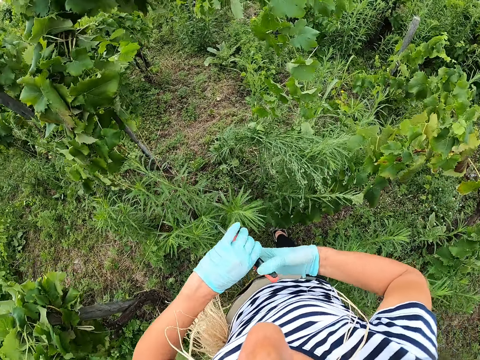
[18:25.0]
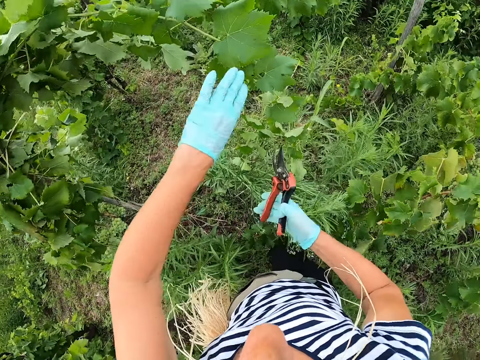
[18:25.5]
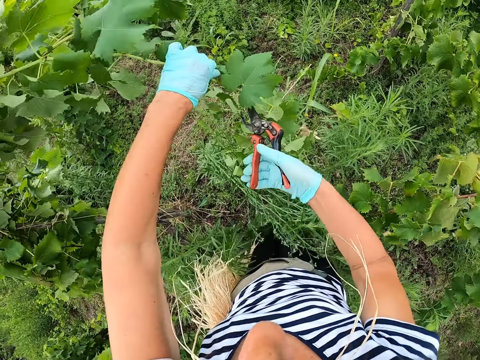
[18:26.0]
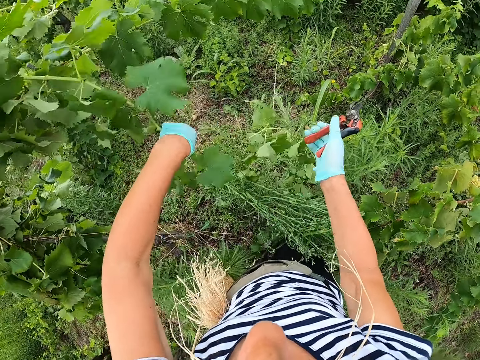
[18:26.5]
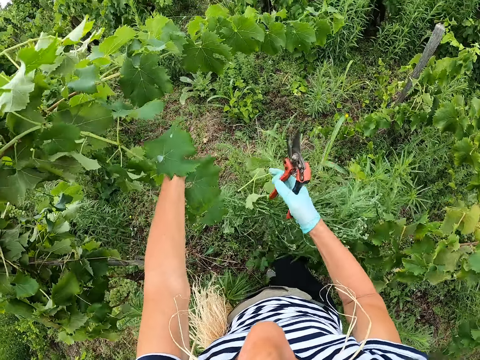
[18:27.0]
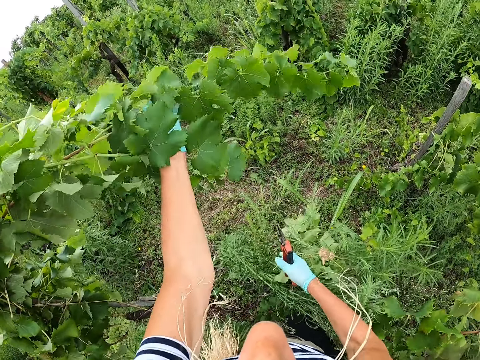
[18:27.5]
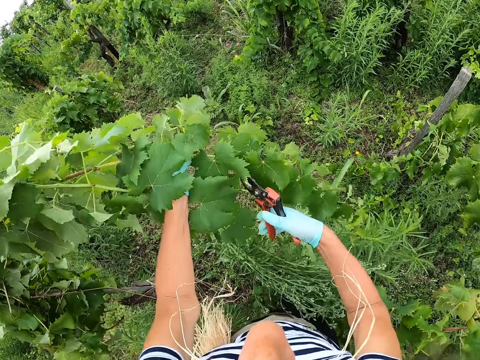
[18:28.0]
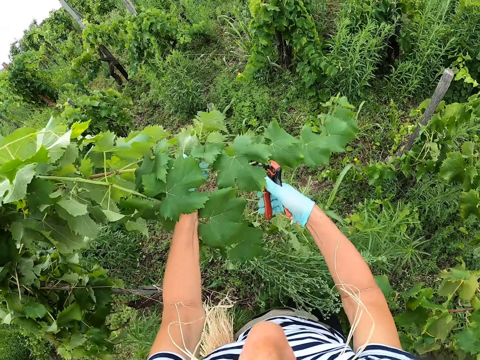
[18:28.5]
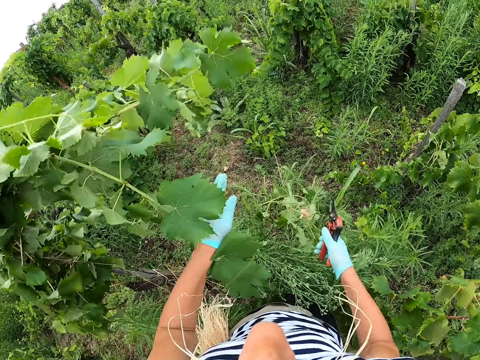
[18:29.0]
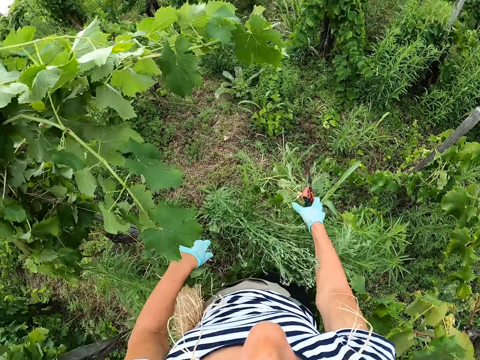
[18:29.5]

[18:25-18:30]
The camera wearer cuts the plant. They pick another plant and cut the plant.

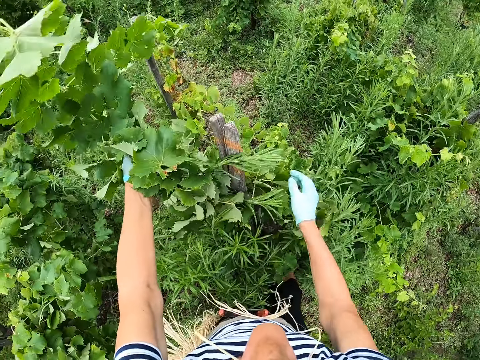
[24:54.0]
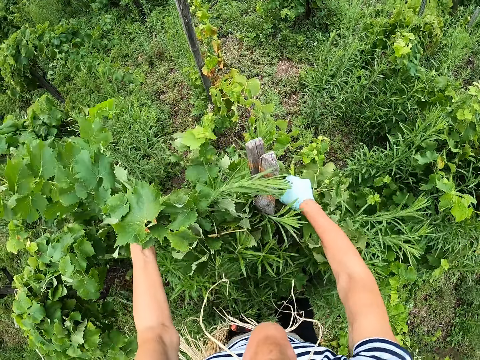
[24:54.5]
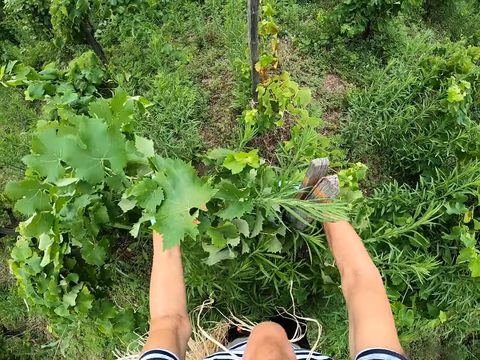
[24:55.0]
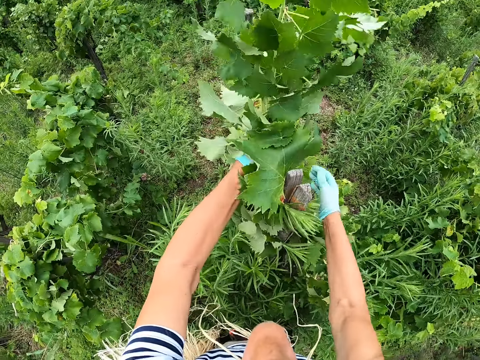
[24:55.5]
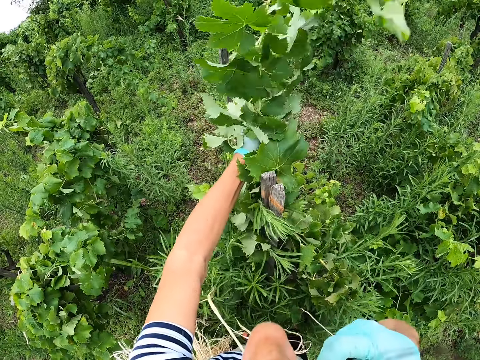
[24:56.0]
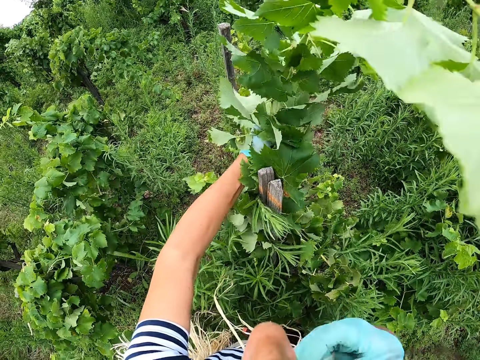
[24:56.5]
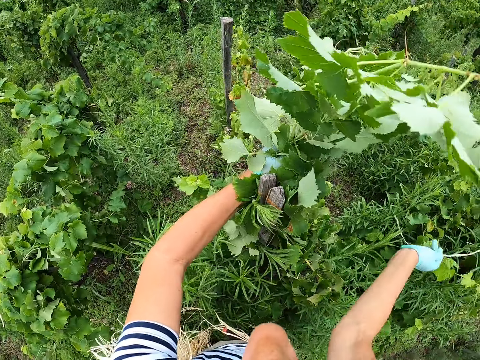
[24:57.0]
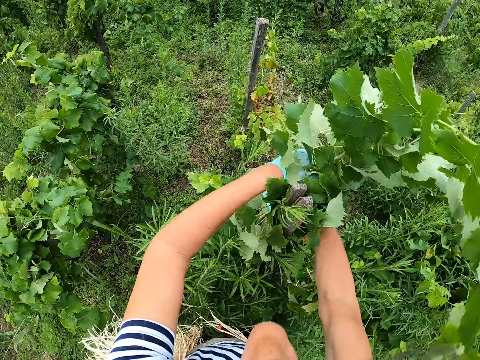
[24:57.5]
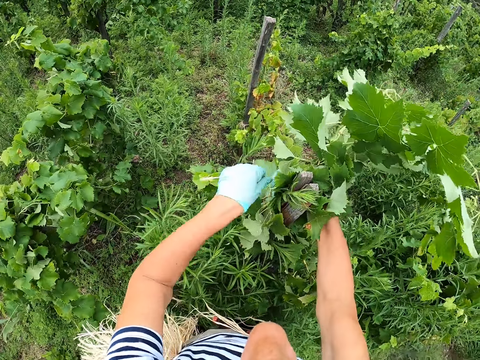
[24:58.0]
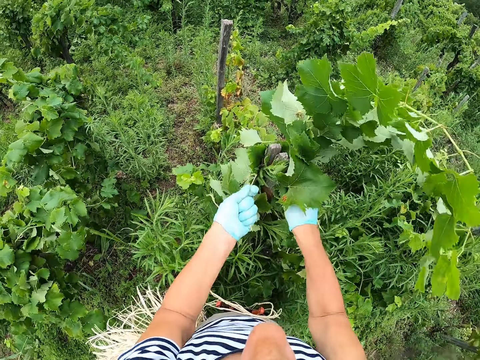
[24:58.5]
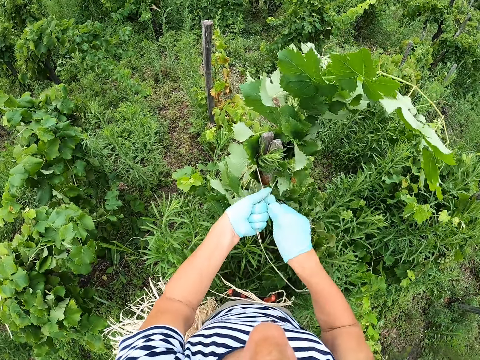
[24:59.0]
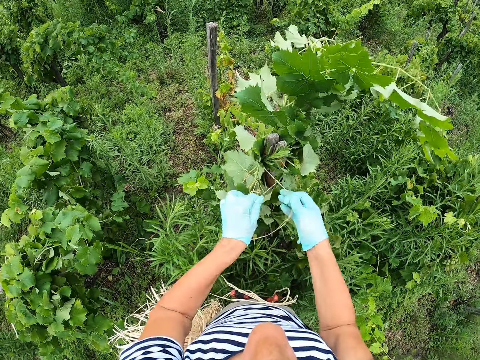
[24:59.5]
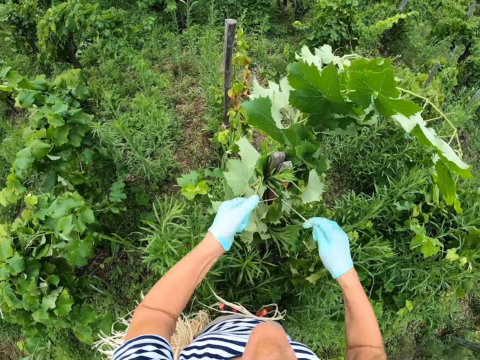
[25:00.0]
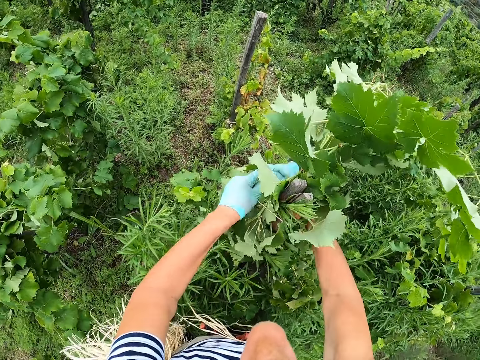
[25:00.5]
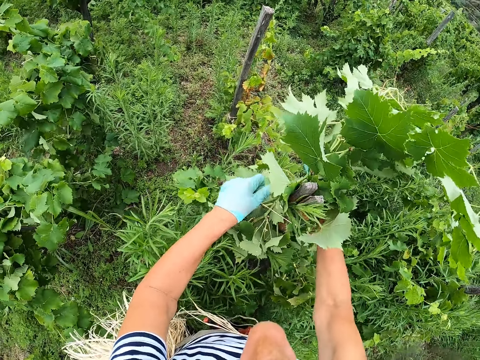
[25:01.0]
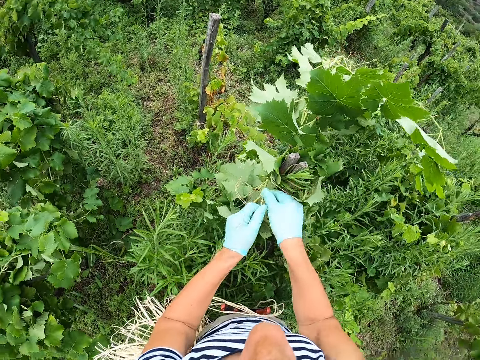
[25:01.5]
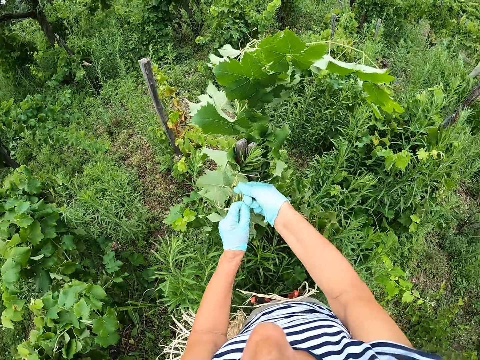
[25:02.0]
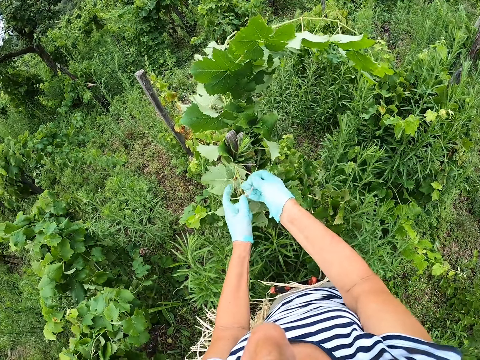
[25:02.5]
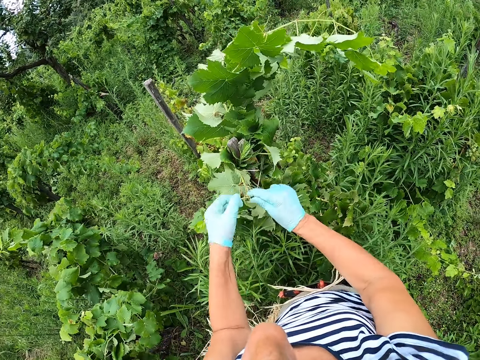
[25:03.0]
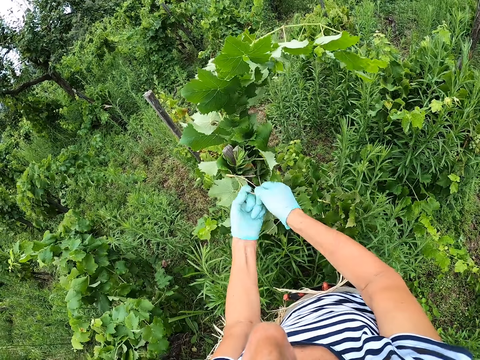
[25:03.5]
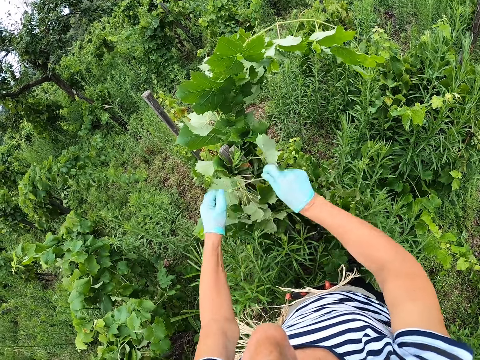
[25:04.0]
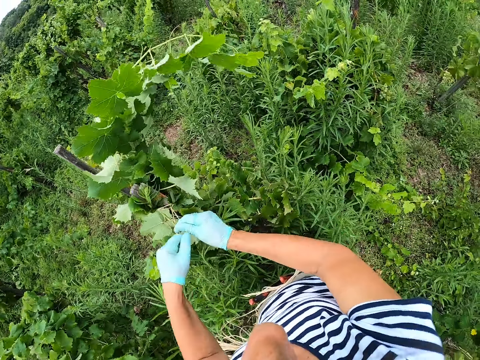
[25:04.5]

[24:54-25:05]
The camera wearer picks sisal fiber from the mouth. They tie the plant to the stake using the sisal fiber.

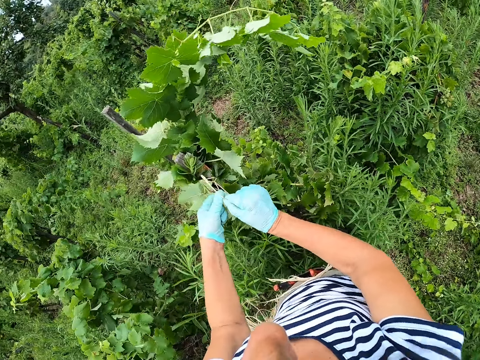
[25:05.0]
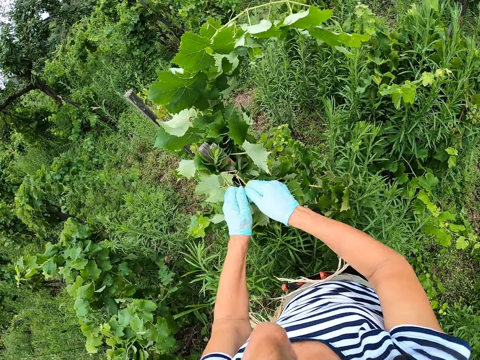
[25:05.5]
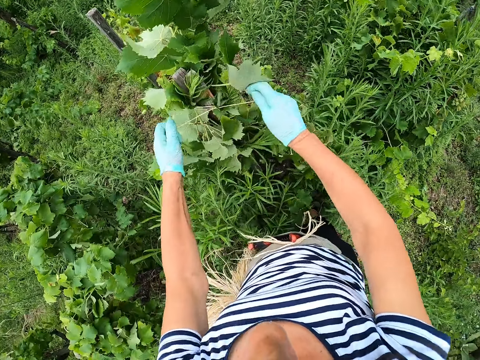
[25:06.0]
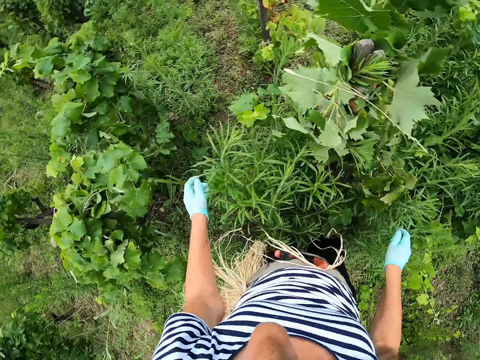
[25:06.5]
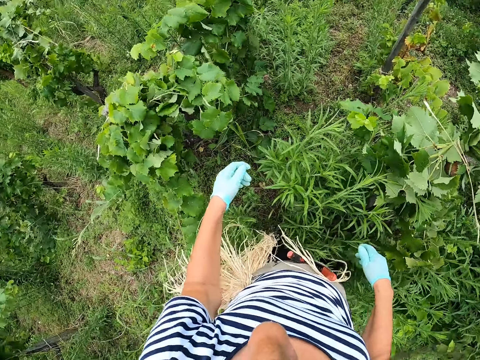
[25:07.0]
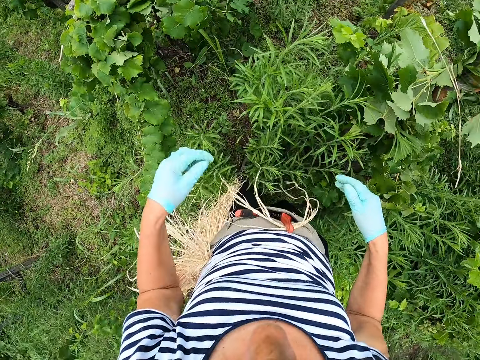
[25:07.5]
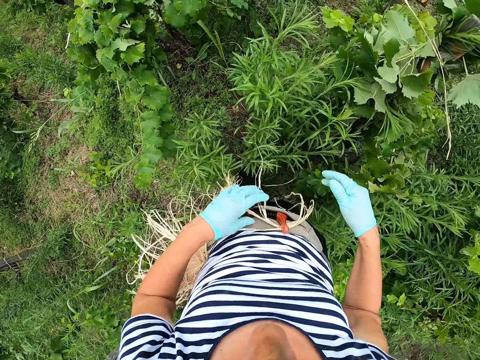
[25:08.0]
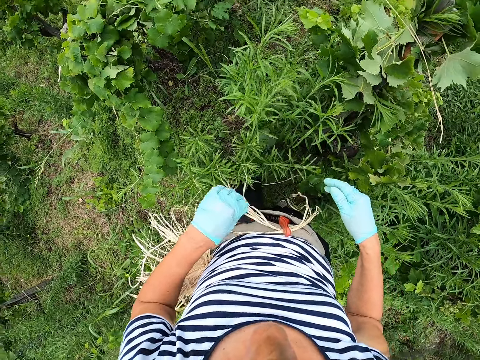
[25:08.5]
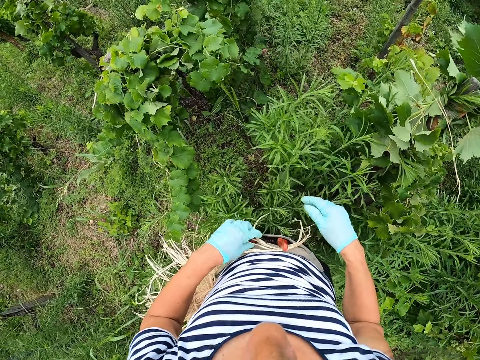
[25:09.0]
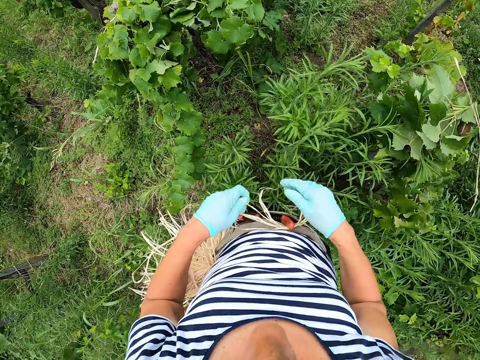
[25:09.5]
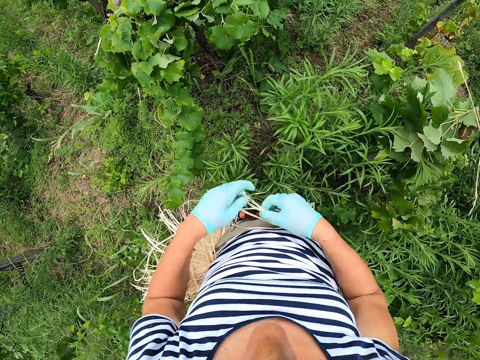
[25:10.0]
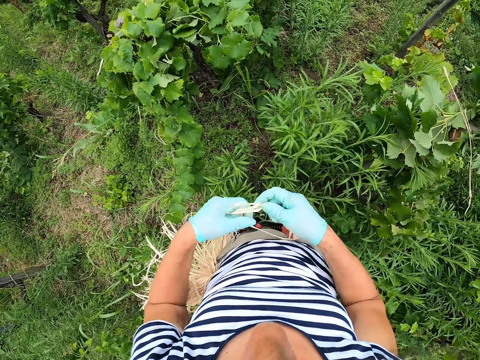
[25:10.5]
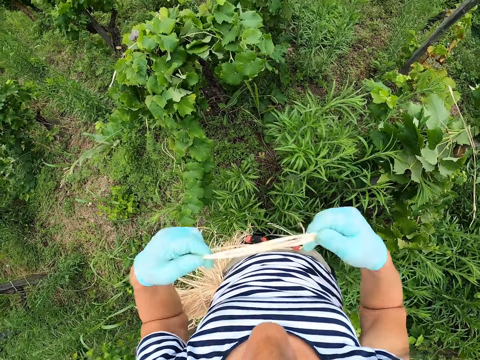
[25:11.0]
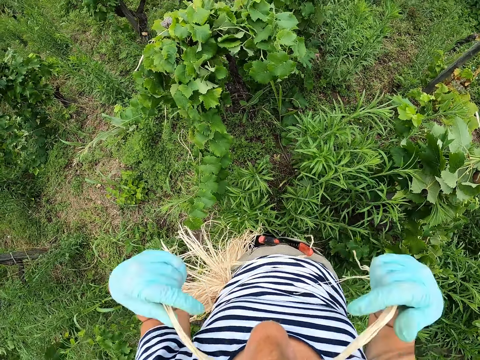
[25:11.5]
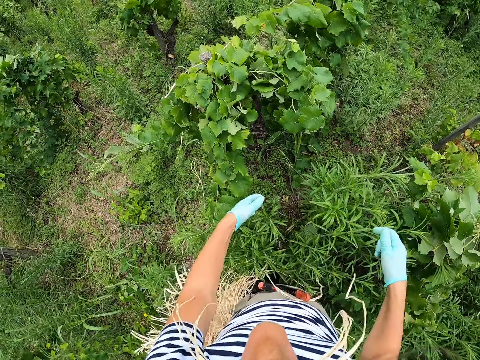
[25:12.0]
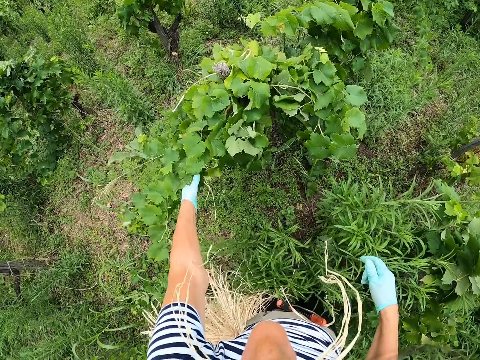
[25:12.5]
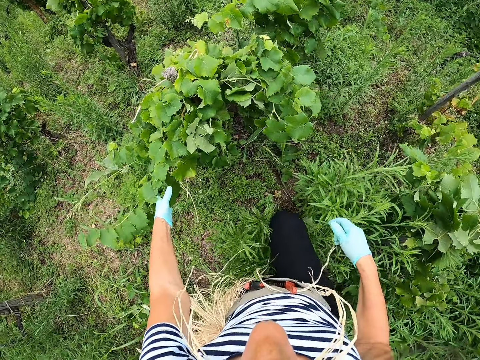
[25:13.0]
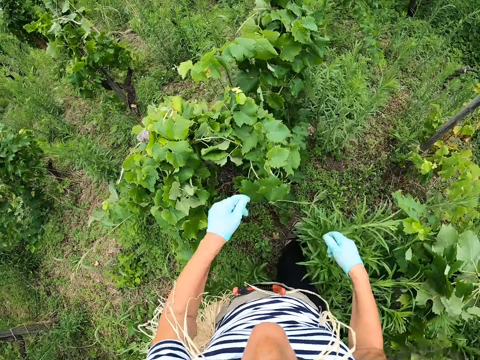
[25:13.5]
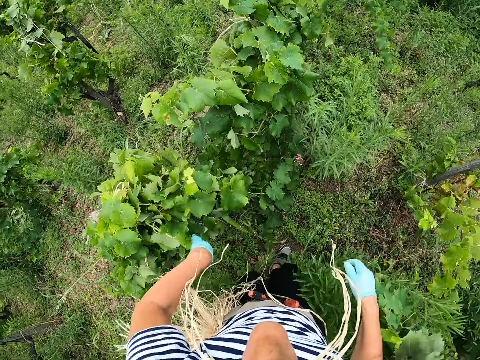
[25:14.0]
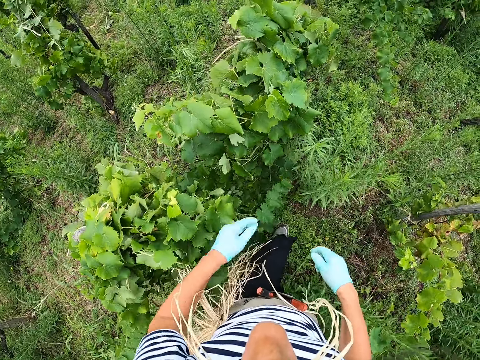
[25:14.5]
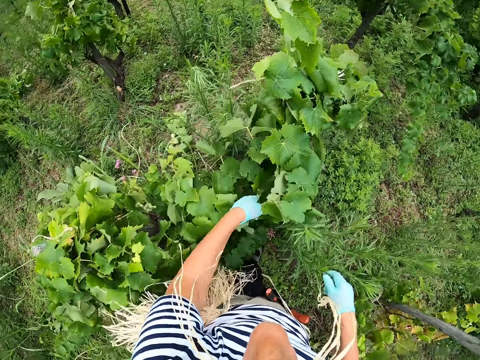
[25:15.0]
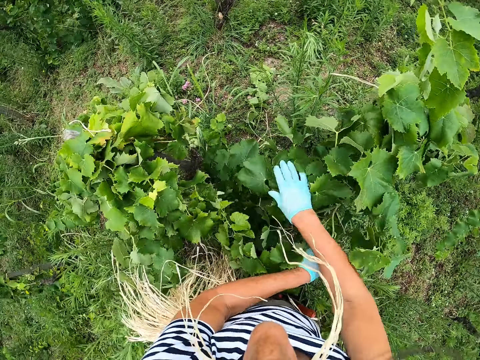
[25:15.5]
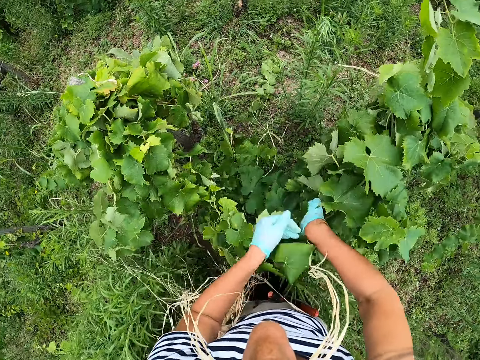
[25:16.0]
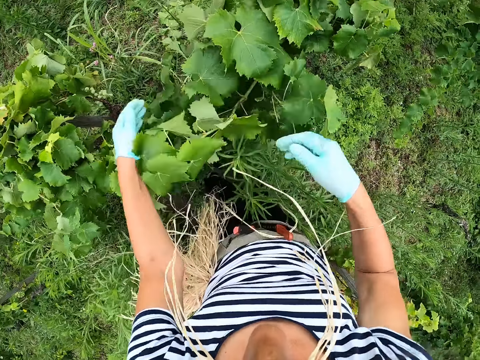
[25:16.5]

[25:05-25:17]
The camera wearer takes sisal fiber from the waist. They put the sisal fiber in the mouth. They pick ropes. They push plants with the left hand and walk around.
